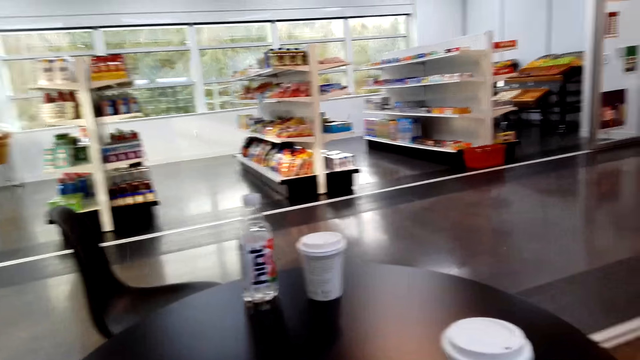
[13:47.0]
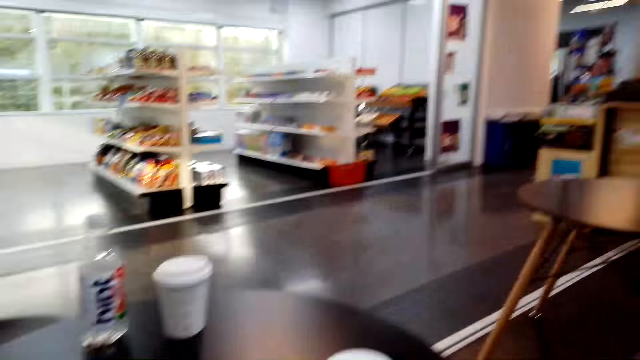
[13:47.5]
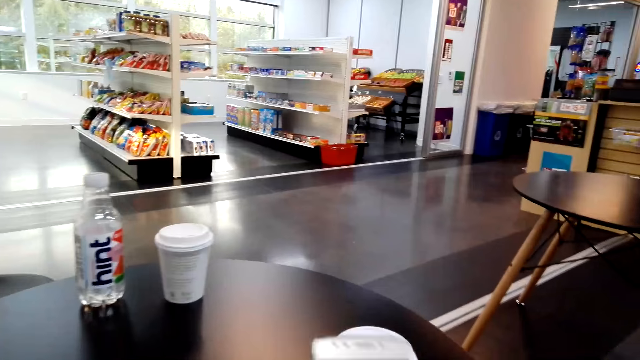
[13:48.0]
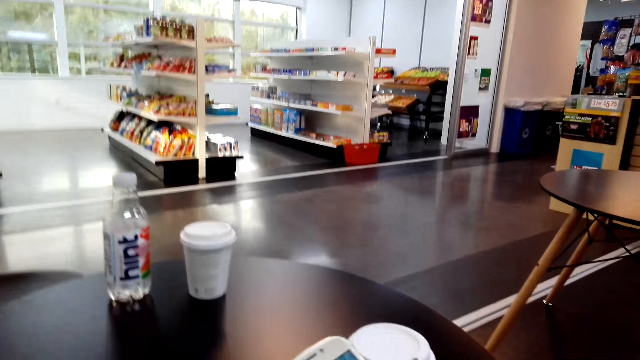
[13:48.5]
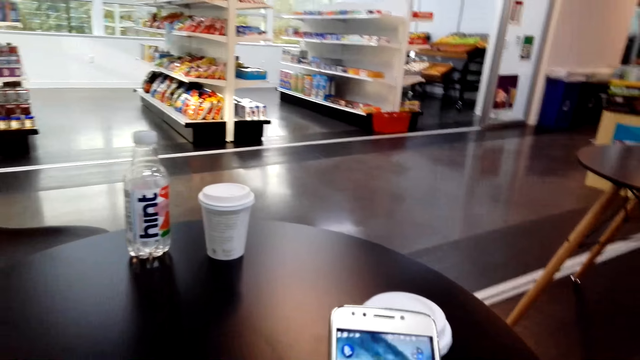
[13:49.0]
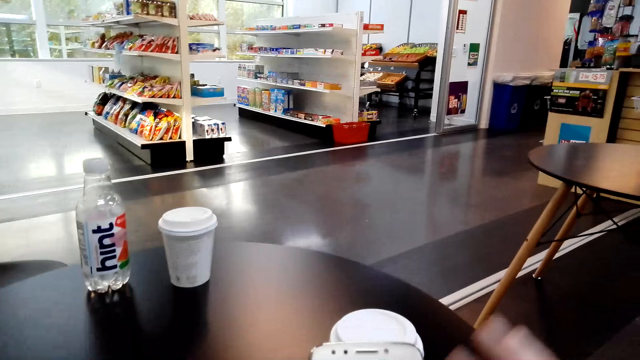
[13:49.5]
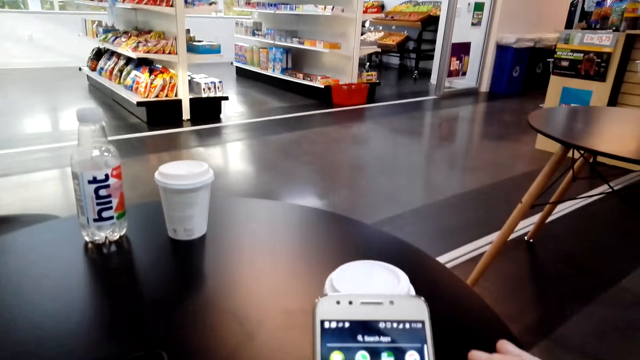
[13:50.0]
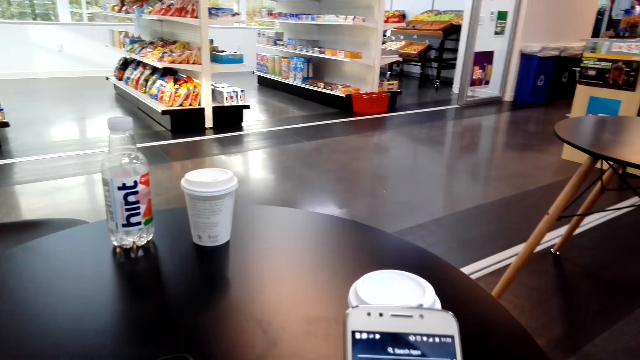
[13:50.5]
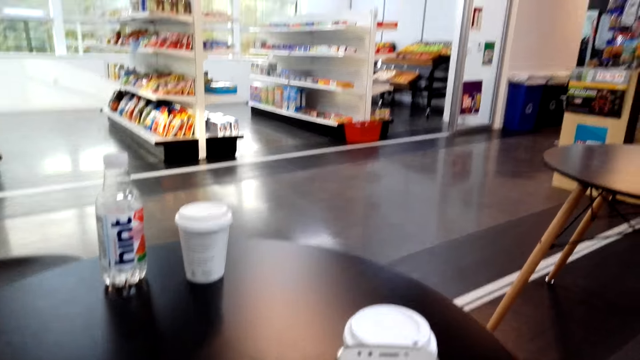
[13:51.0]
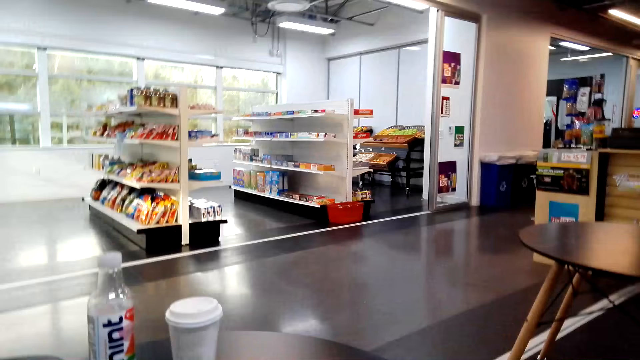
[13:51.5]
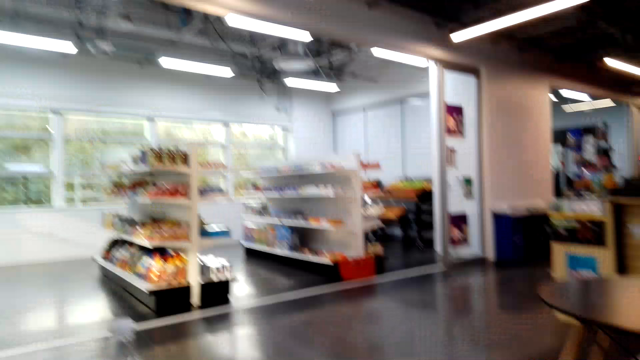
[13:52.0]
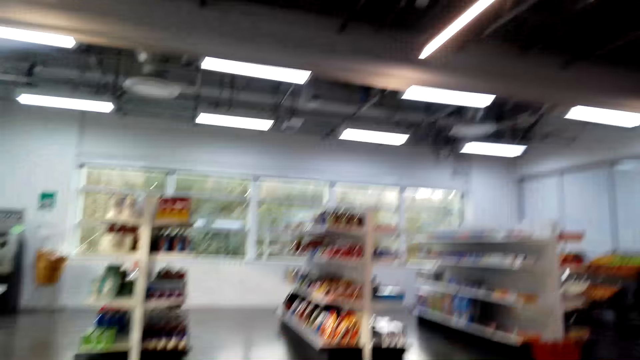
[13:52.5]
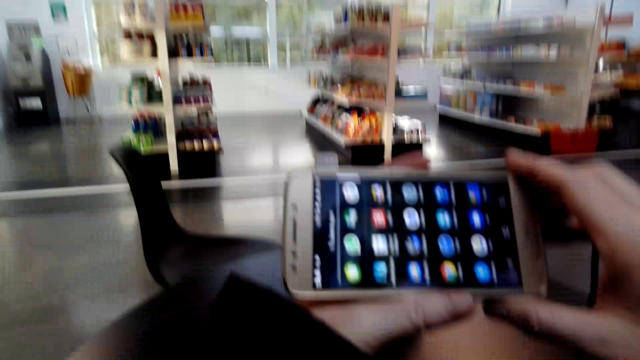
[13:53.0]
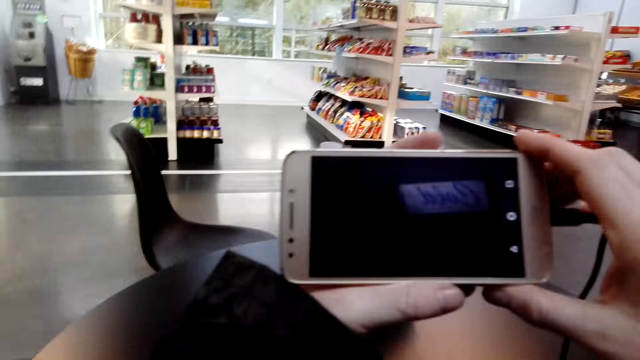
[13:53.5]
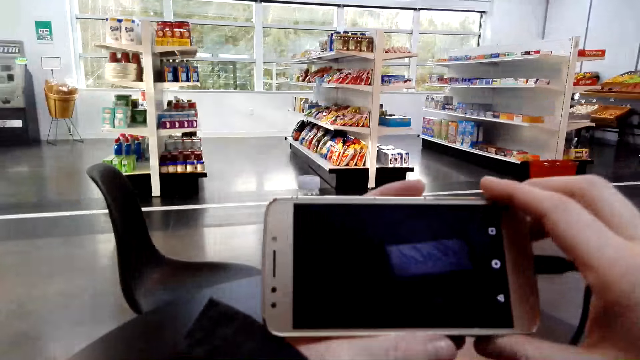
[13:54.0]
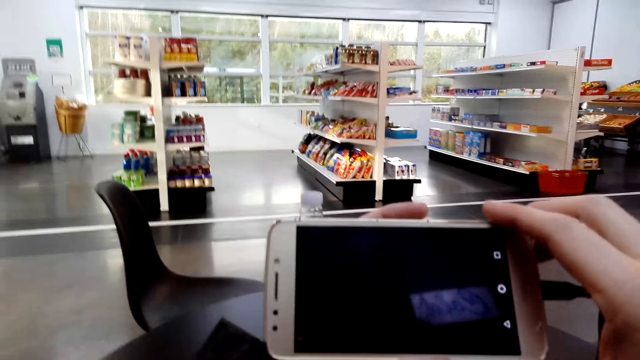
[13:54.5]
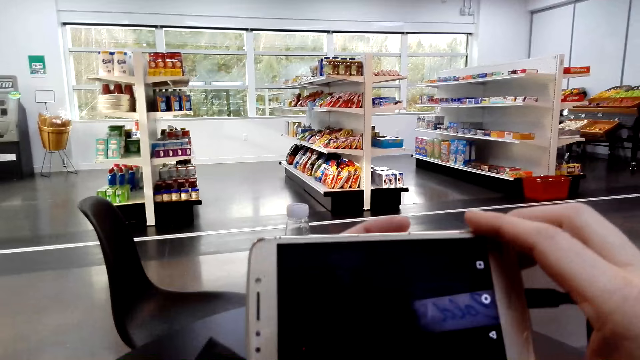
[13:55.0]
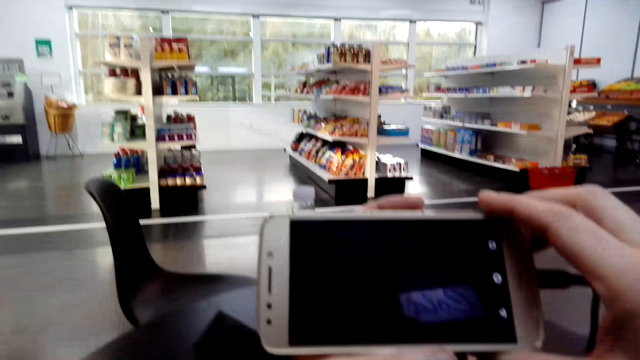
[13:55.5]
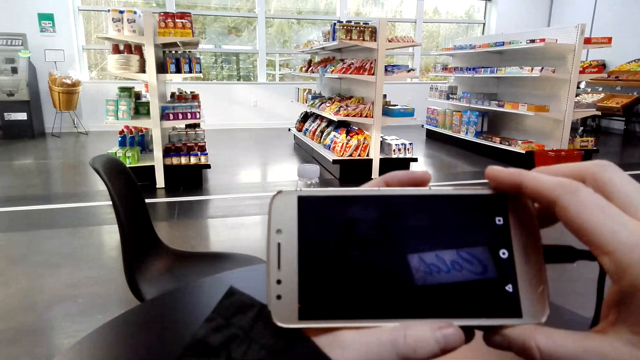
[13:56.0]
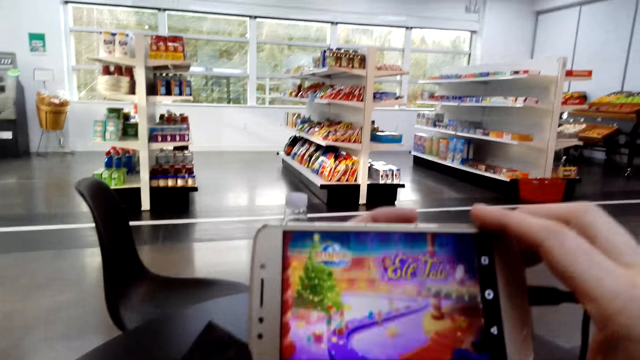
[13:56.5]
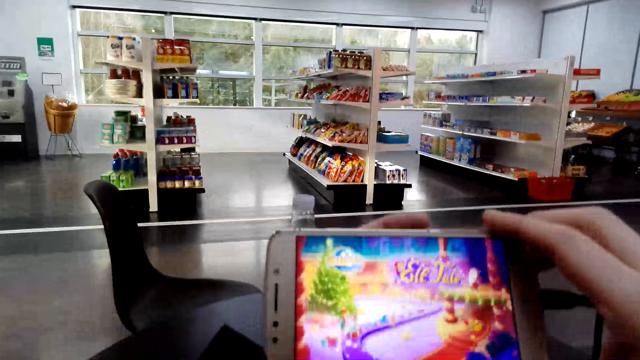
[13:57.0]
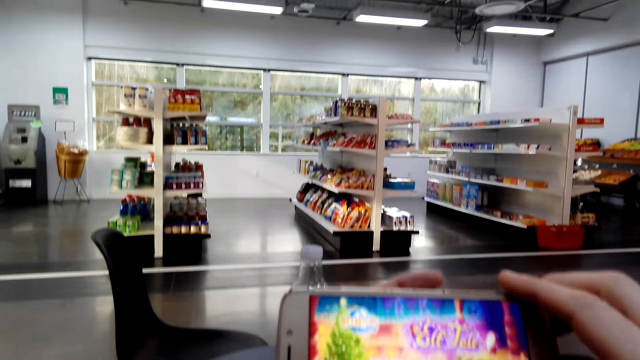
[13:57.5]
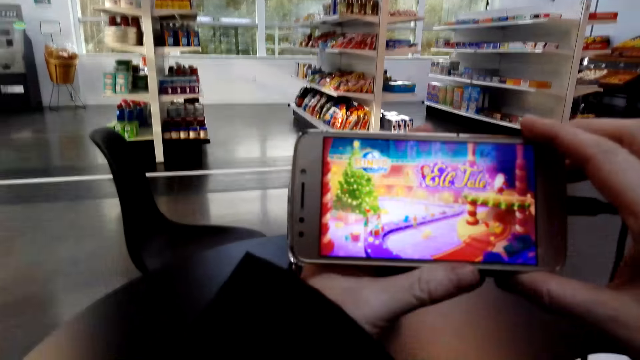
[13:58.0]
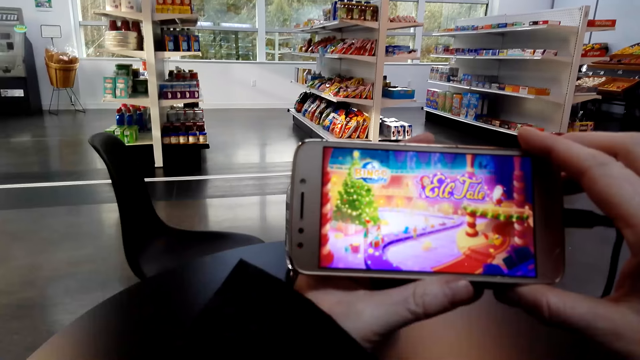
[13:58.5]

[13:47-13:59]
The camera wearer operates the phone. They play the guests game with the phone.

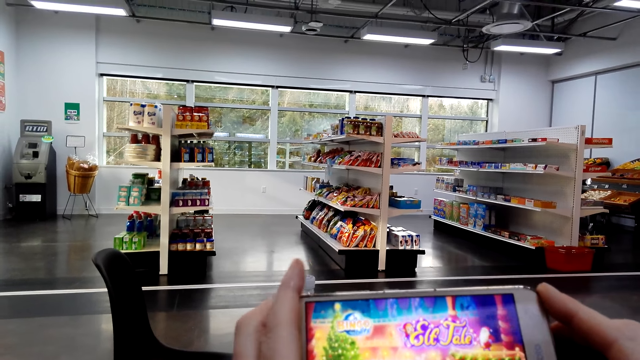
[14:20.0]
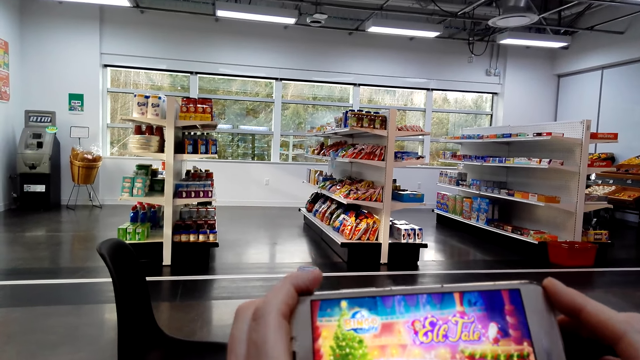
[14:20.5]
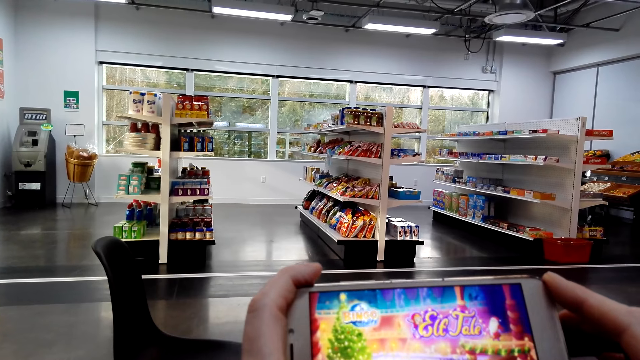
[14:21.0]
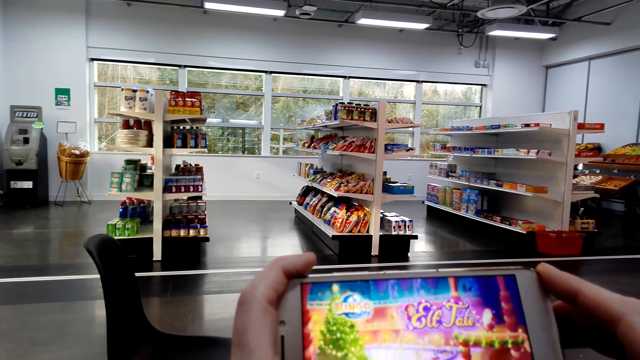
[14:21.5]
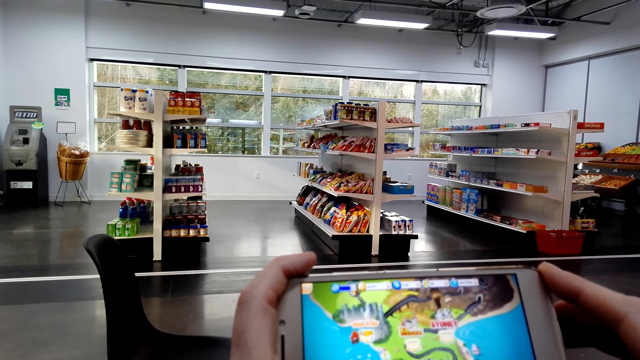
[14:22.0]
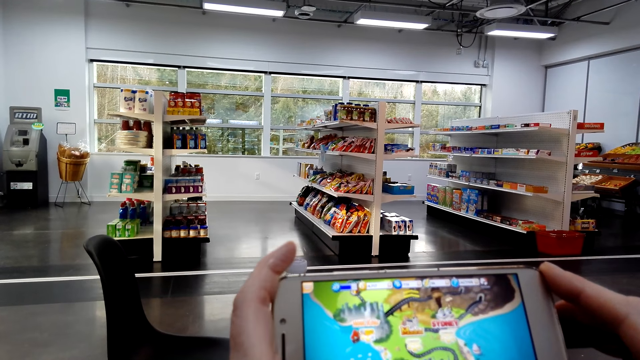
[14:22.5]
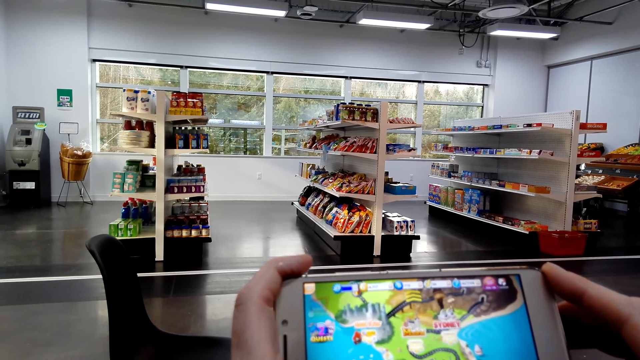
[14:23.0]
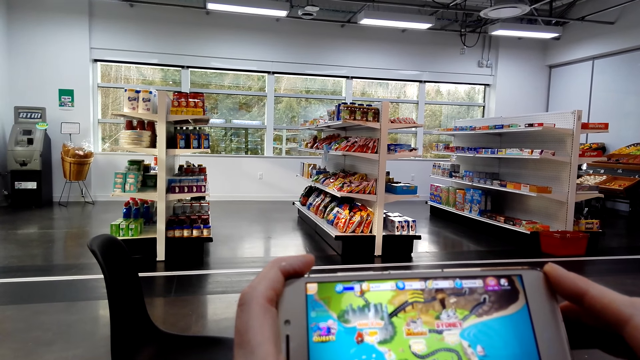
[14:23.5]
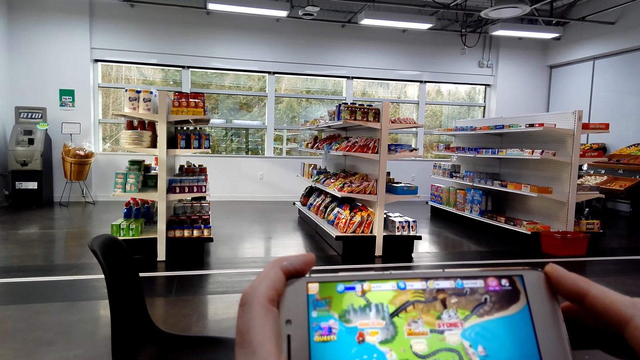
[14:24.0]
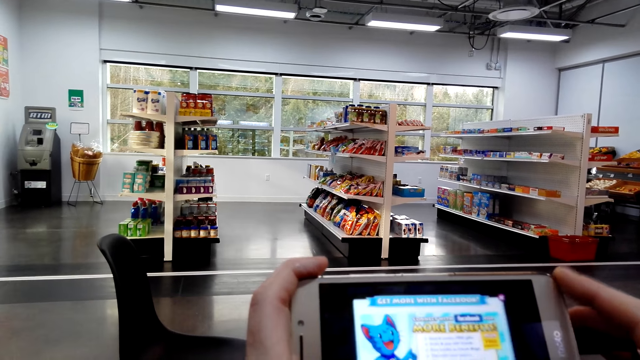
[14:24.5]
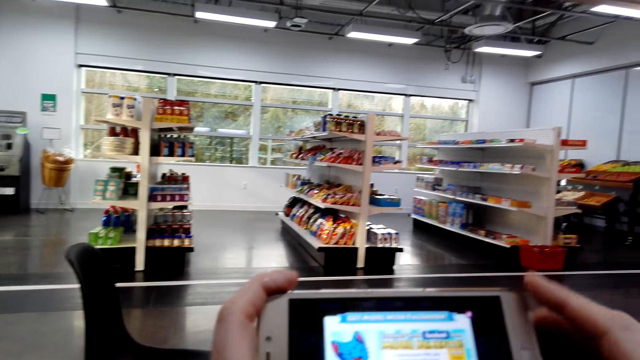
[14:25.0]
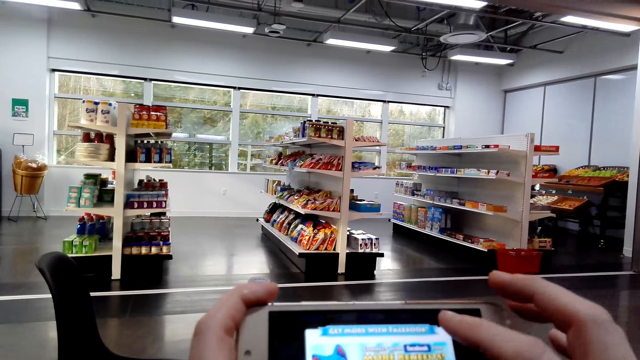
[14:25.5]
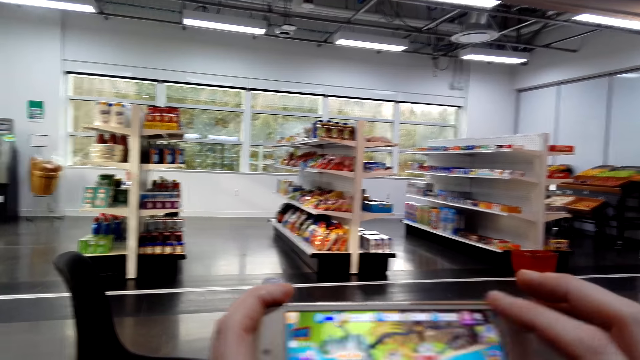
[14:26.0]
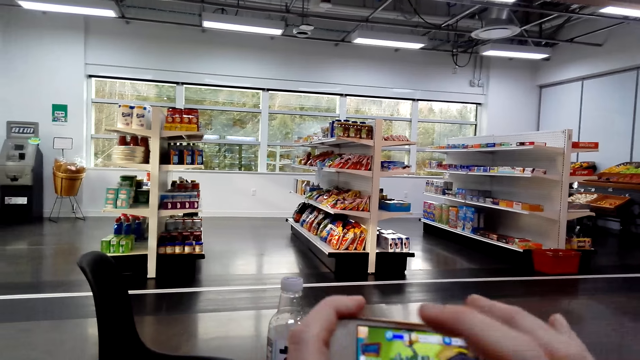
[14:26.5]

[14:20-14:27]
The camera wearer plays the phone game.

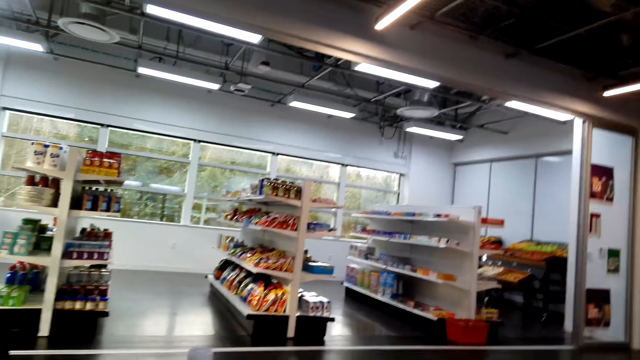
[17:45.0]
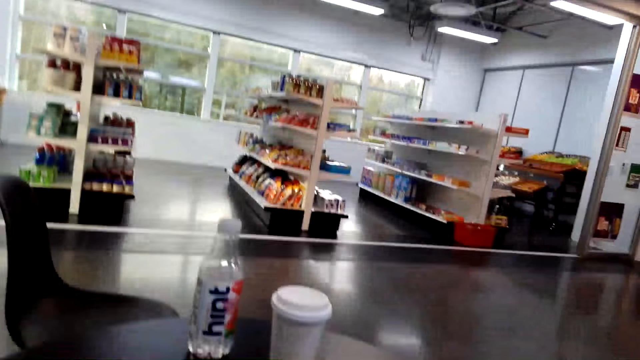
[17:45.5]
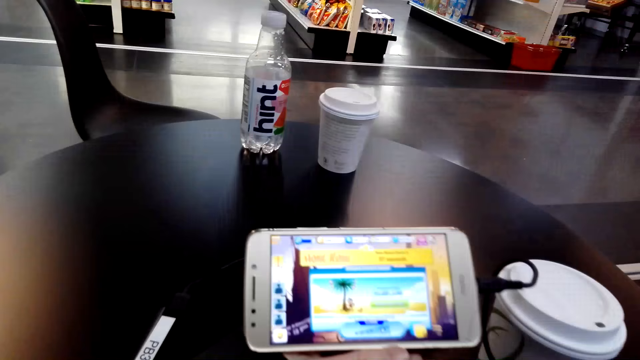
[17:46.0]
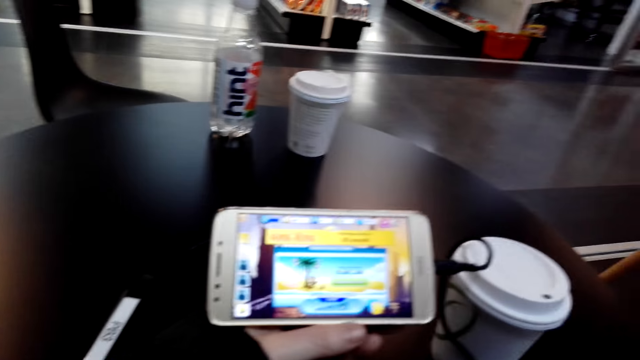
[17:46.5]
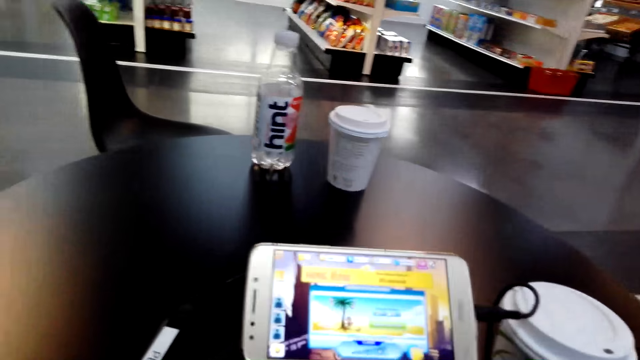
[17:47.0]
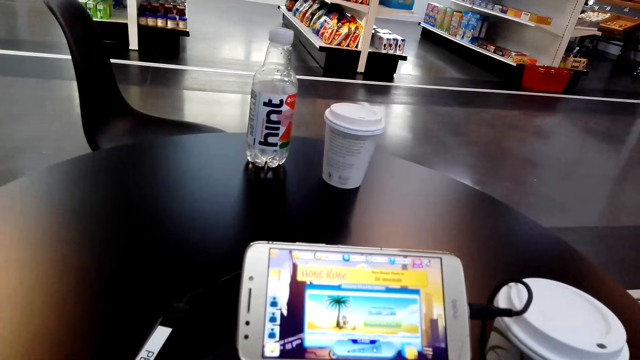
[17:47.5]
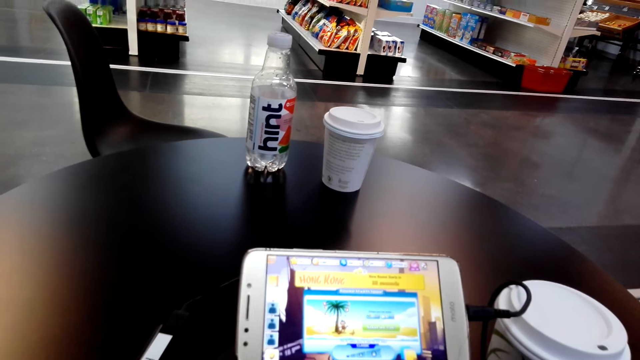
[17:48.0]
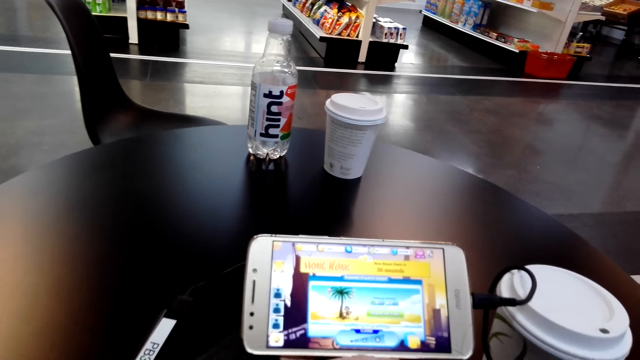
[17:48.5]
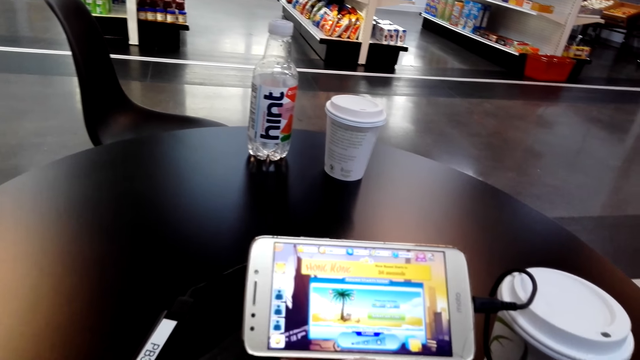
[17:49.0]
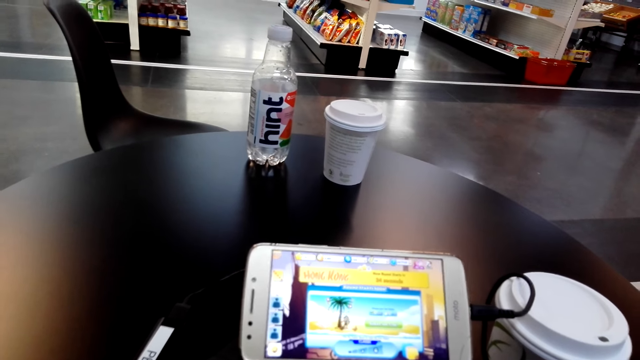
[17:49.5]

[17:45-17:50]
The camera wearer puts the phone on the table.
